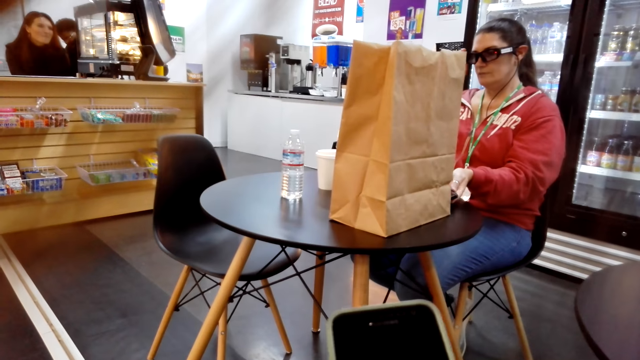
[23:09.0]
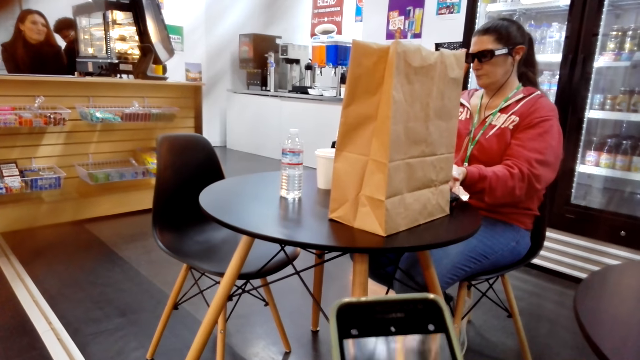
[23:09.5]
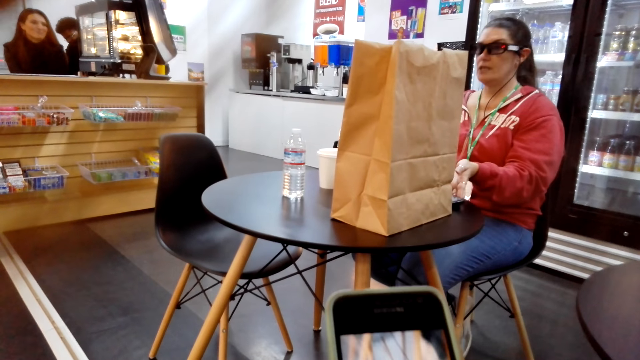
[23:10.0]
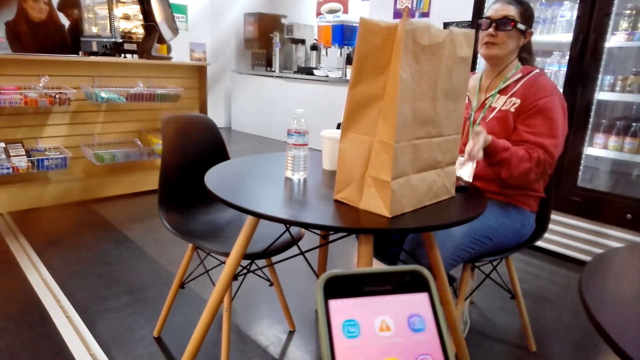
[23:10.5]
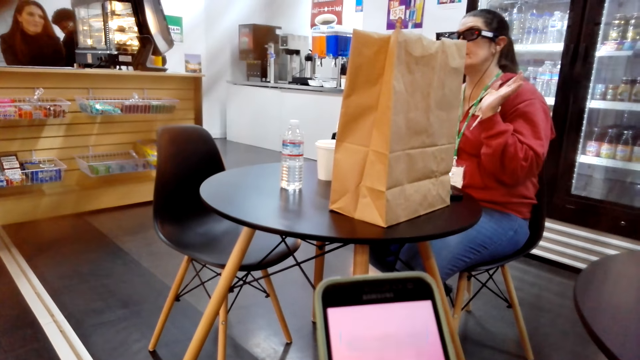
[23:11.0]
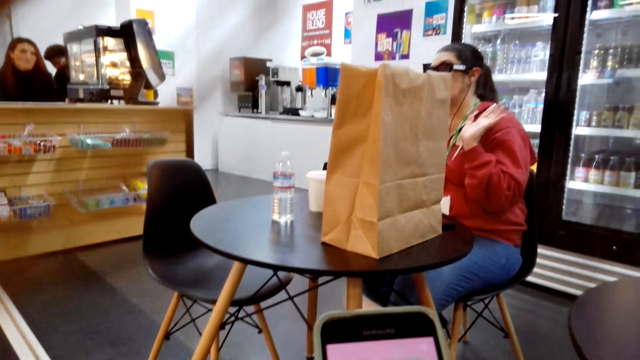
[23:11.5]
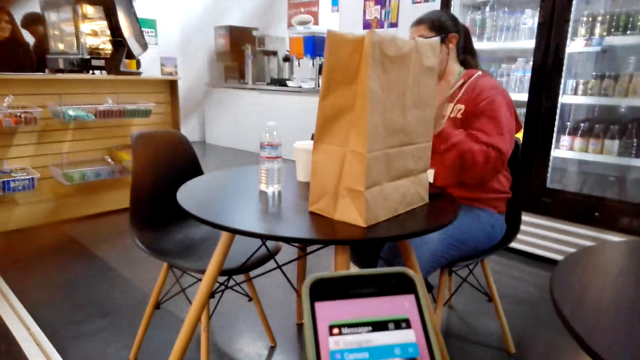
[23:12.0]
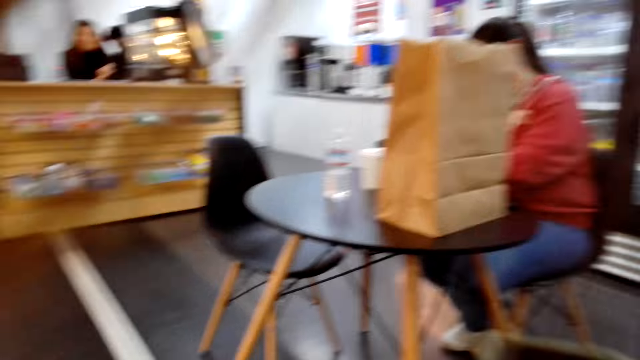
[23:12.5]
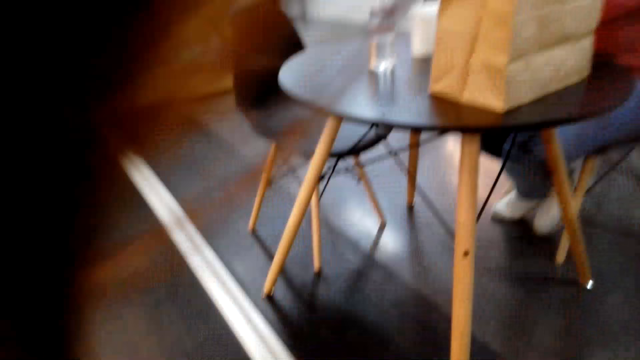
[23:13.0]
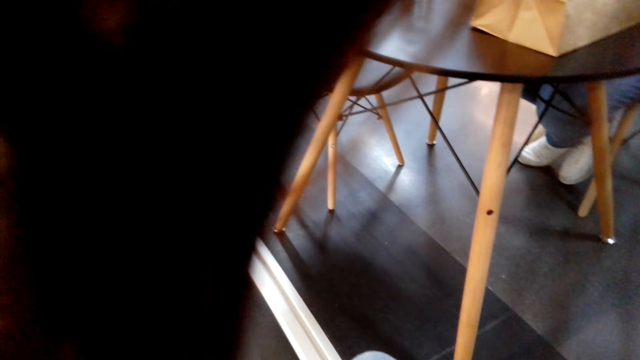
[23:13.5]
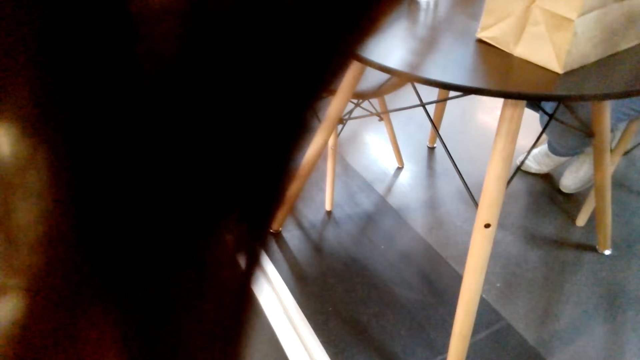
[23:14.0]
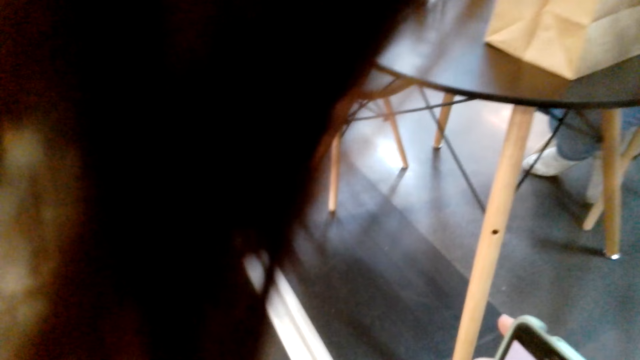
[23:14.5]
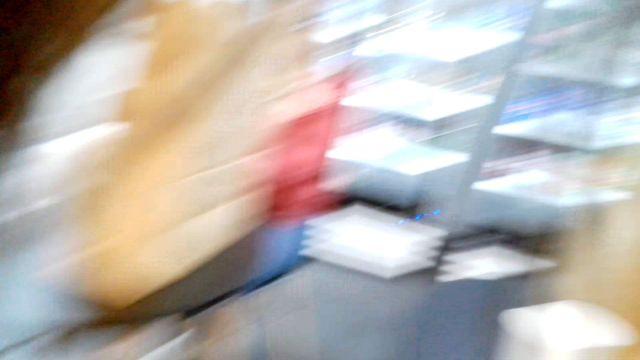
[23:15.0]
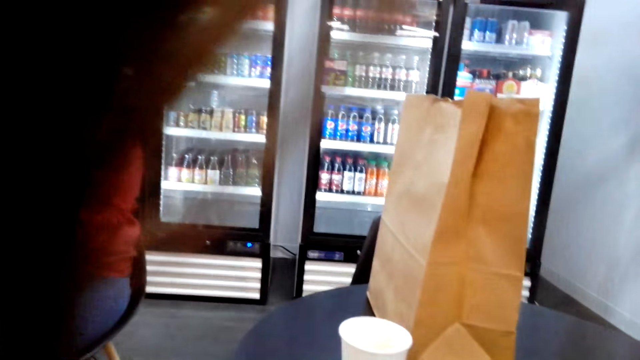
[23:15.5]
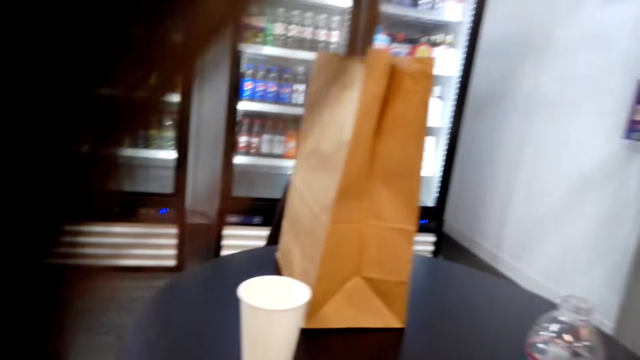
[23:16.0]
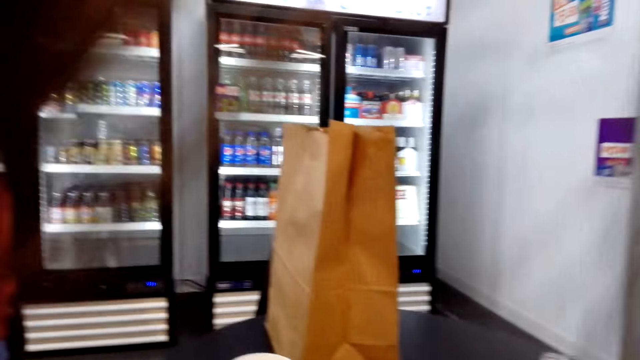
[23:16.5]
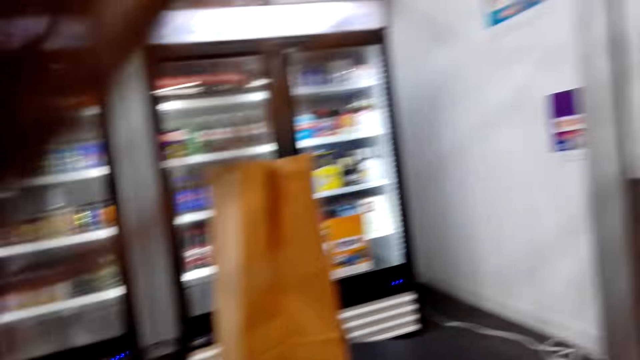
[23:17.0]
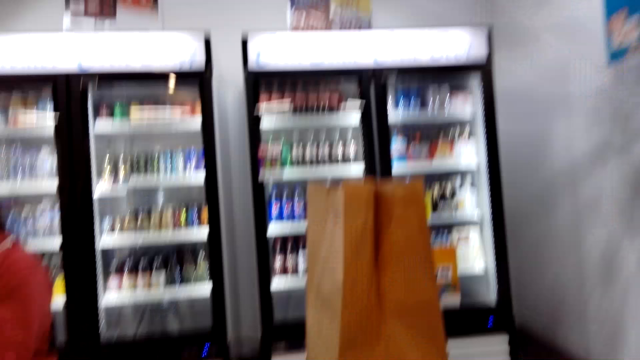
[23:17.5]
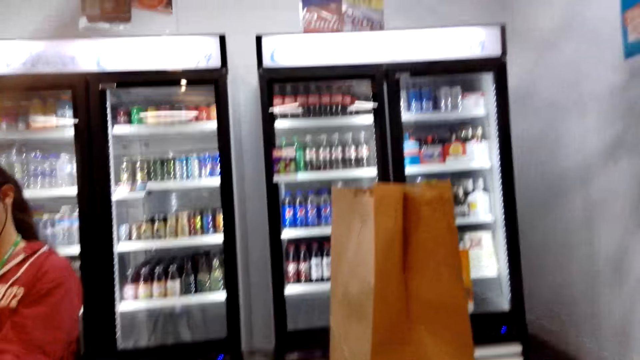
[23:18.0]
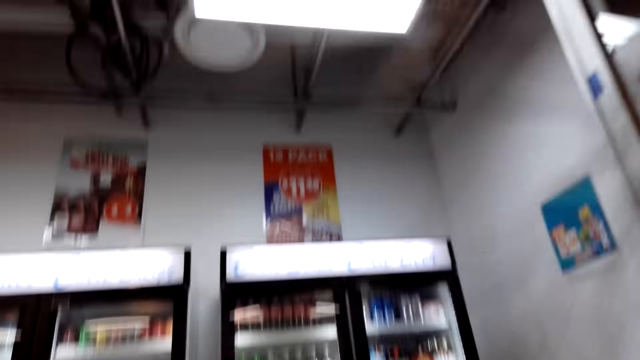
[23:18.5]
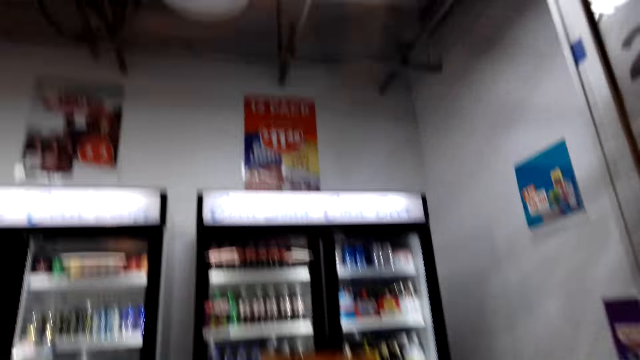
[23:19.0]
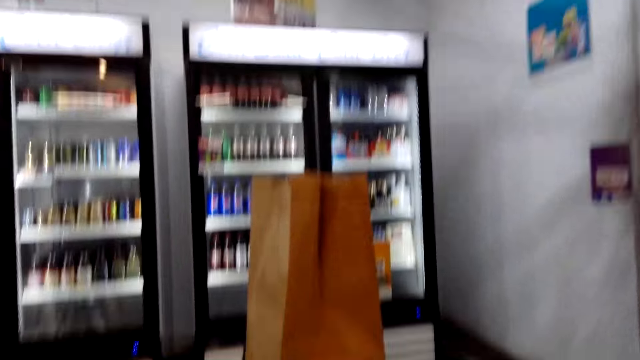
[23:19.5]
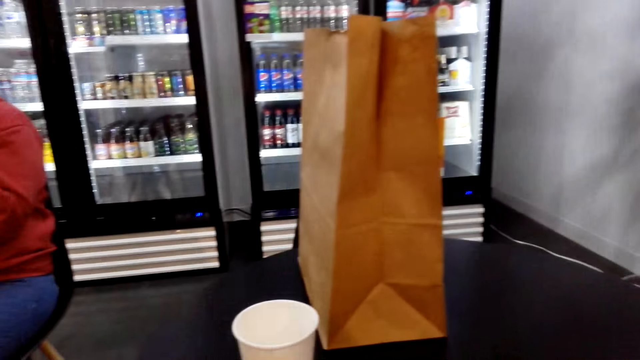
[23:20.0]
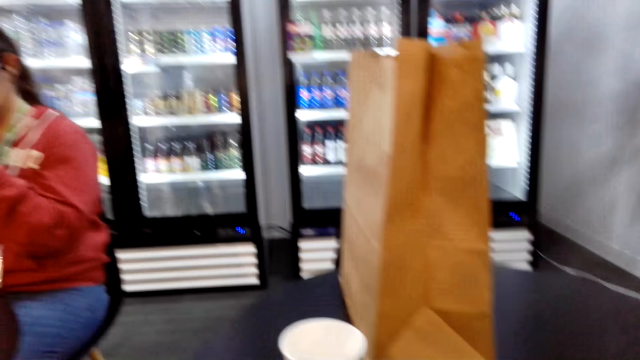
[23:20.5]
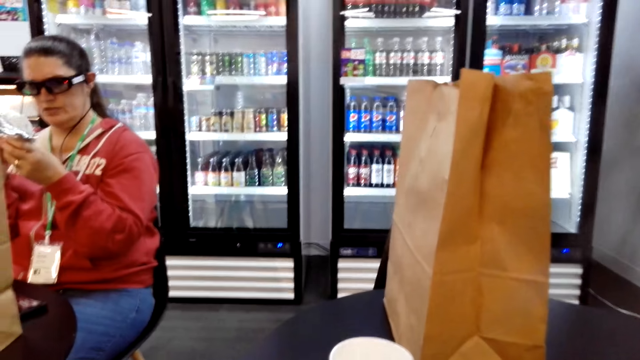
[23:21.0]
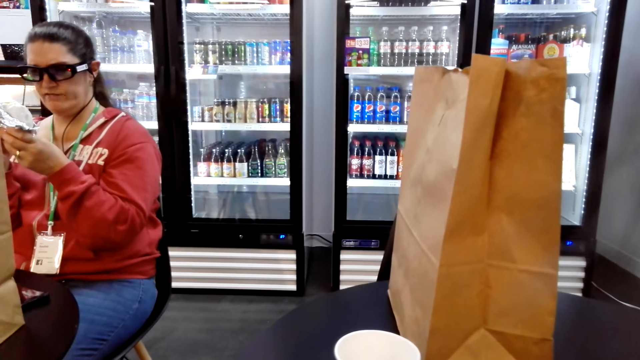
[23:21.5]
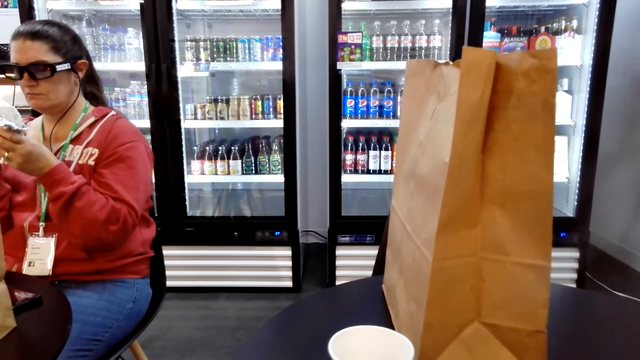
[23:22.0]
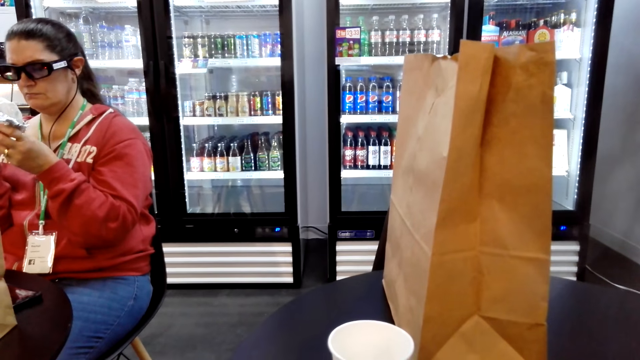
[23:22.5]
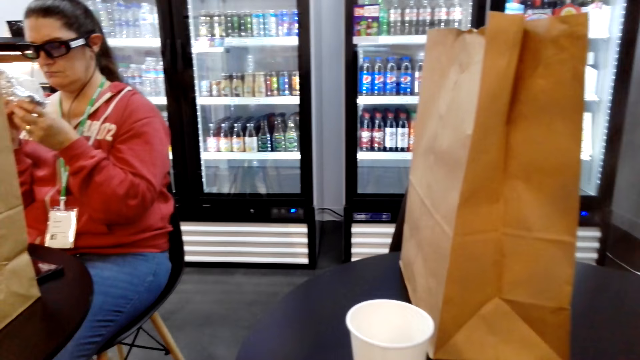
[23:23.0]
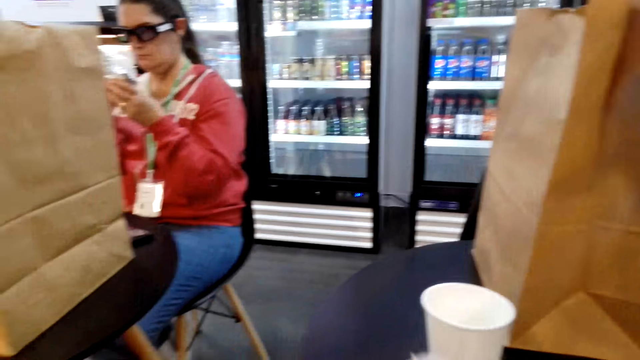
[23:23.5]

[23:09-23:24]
A woman places the phone on the table. The camera wearer talks to another woman. She adjusts her sitting position. She observes another woman. The first woman reads something.

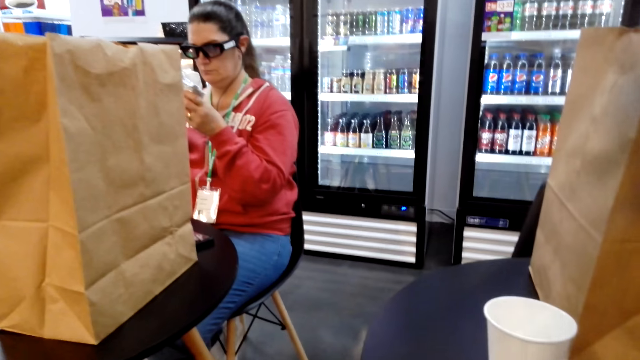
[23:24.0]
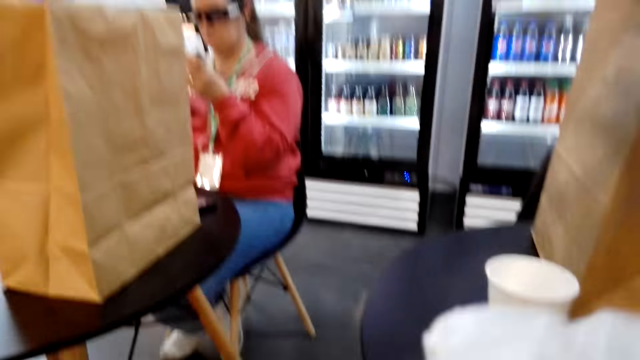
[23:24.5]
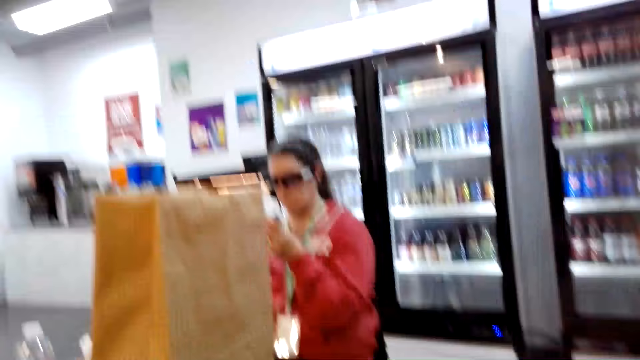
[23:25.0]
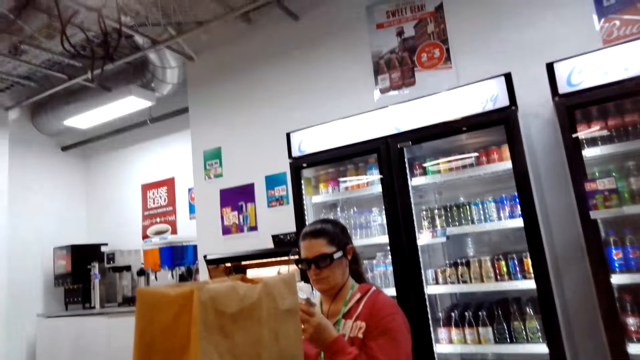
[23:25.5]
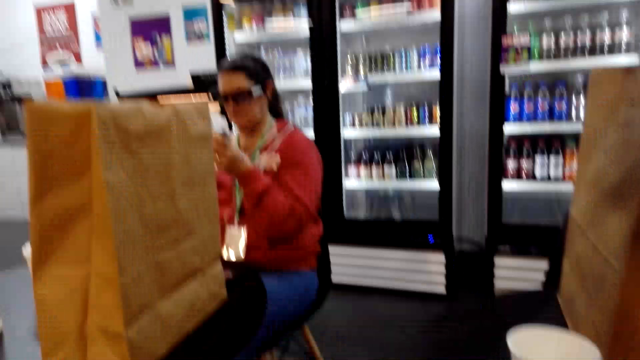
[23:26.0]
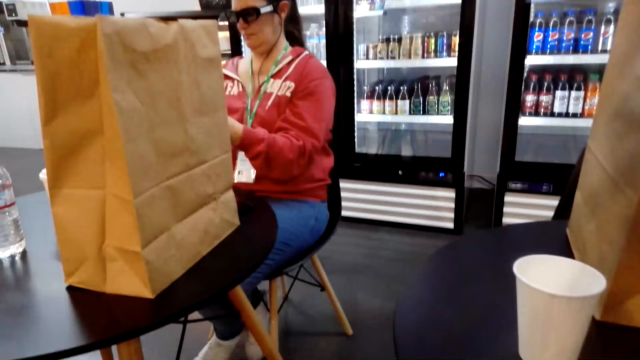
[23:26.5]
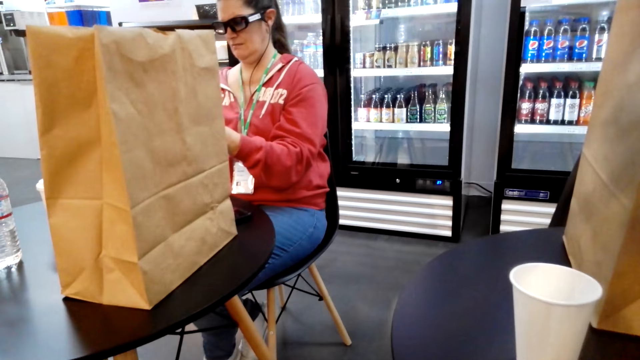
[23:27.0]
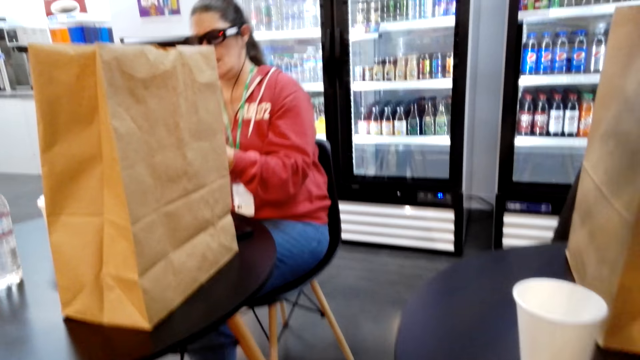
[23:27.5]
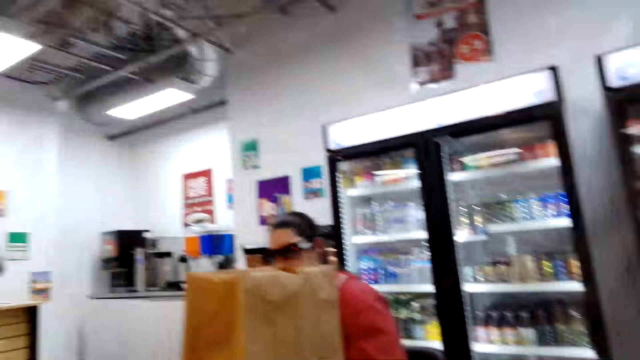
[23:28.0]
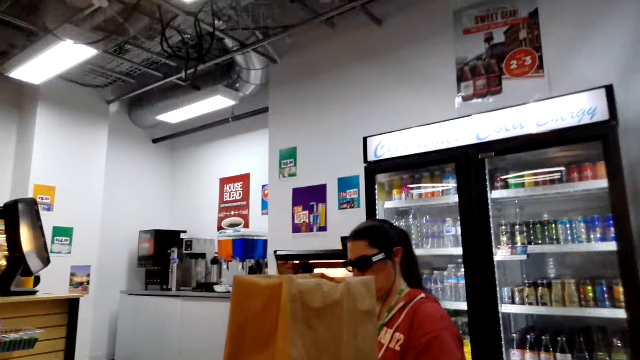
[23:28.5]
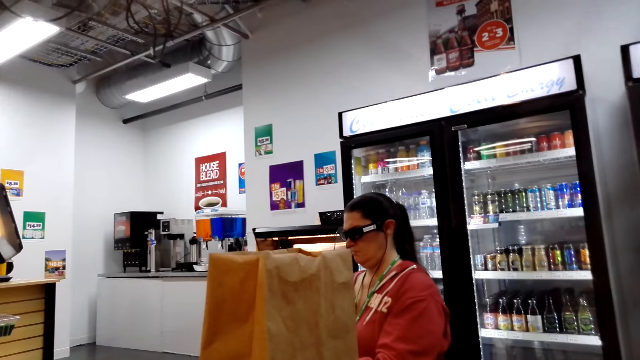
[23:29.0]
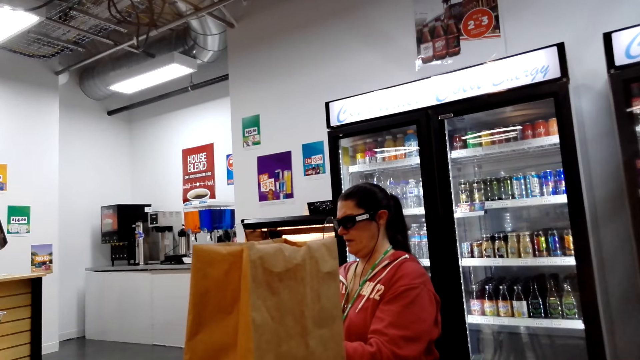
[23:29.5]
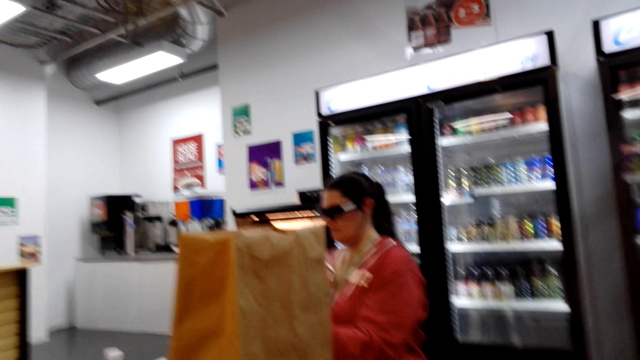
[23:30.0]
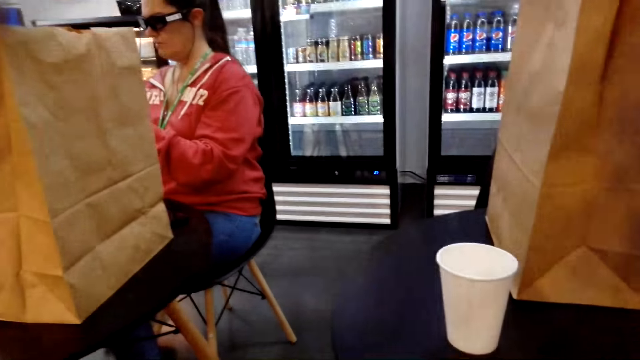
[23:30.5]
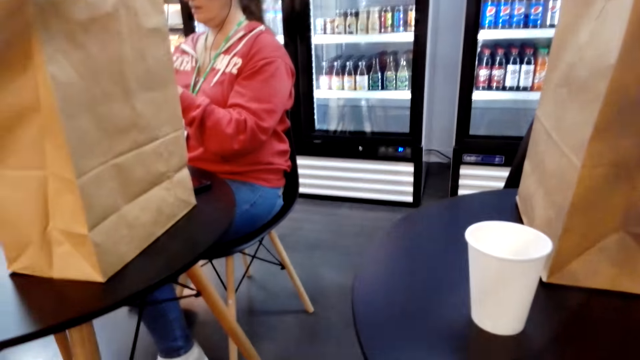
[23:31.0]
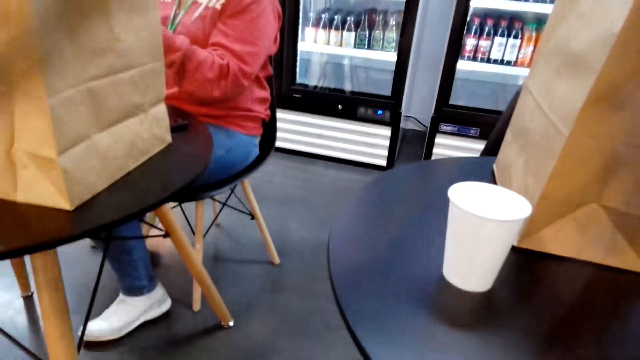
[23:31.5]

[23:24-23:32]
The camera wearer talks to a woman.
